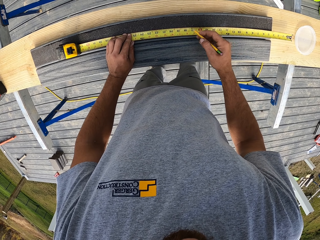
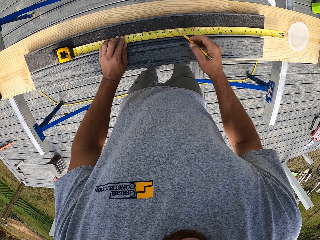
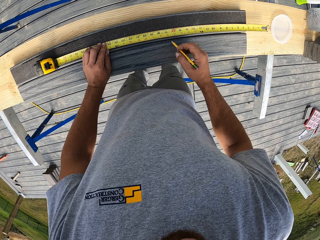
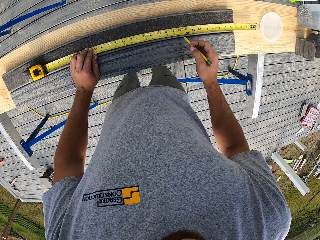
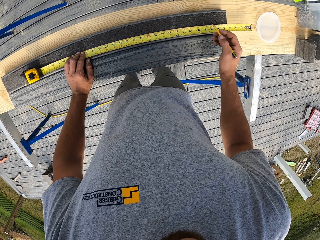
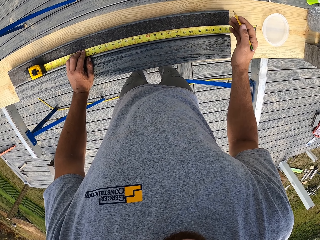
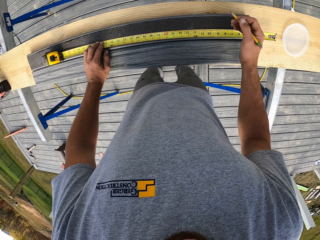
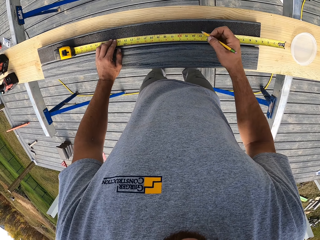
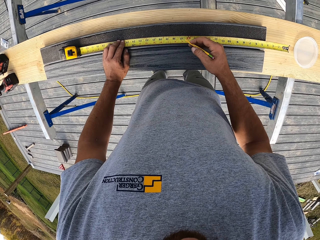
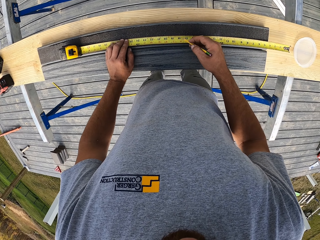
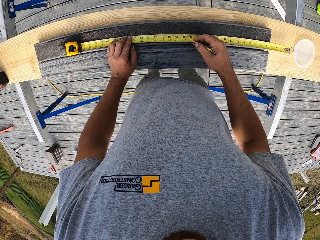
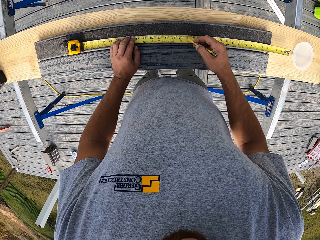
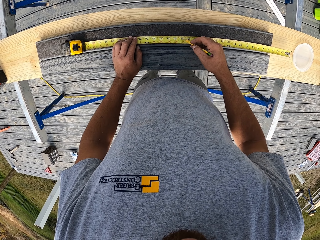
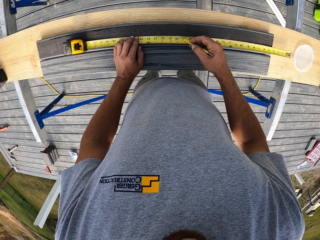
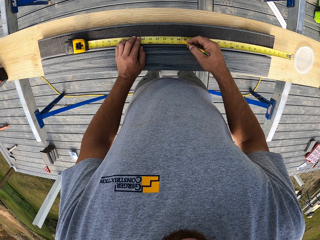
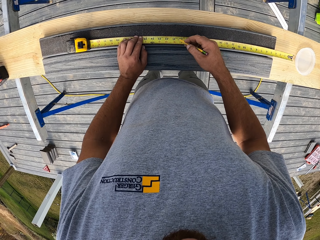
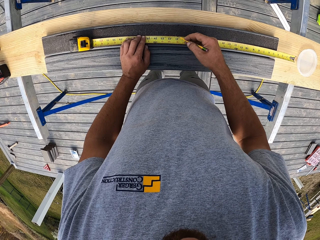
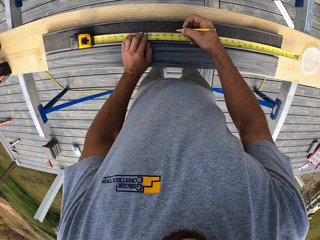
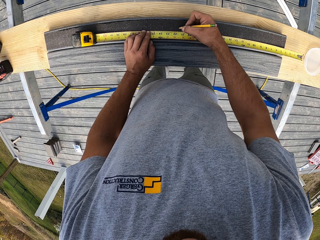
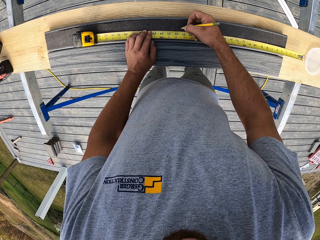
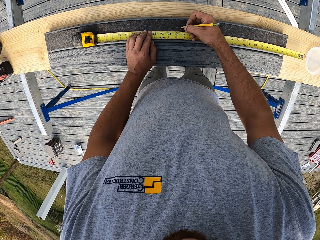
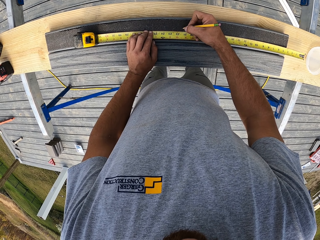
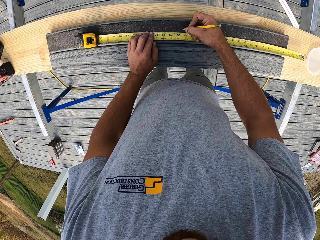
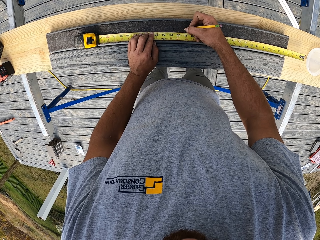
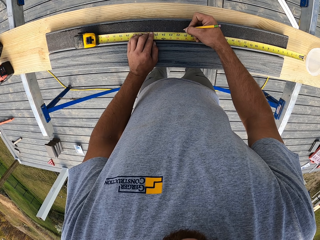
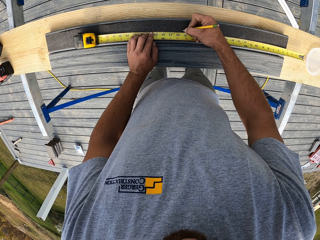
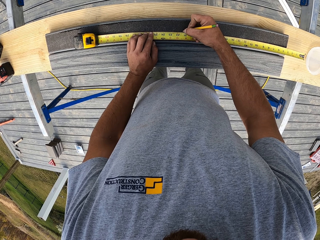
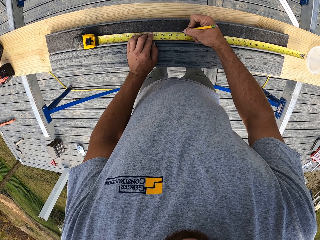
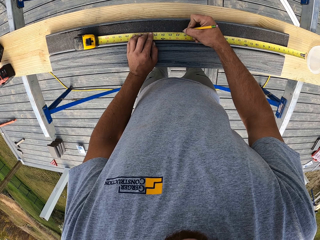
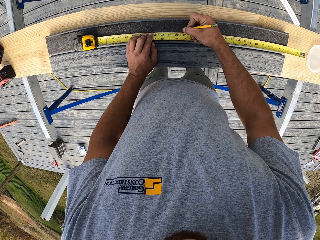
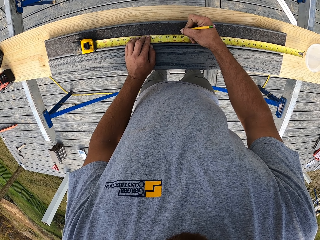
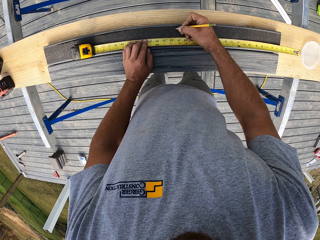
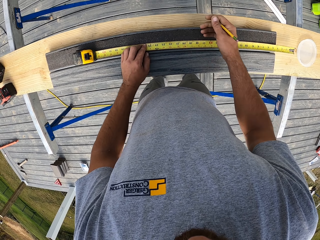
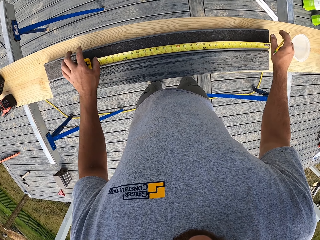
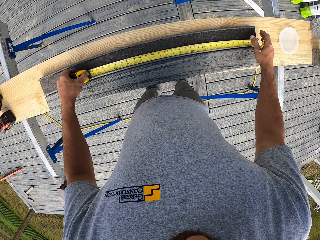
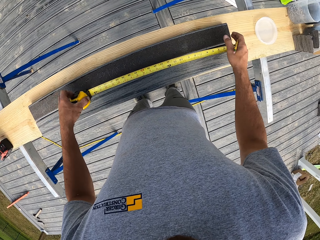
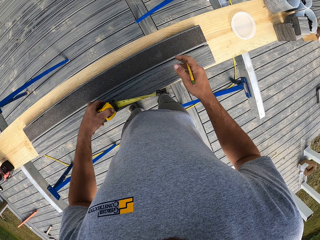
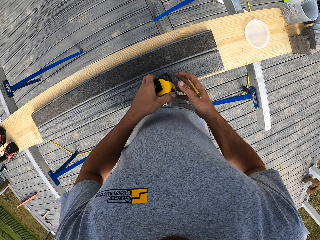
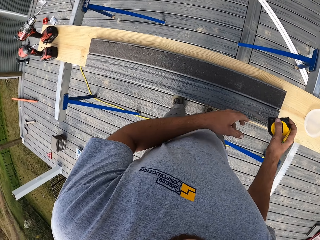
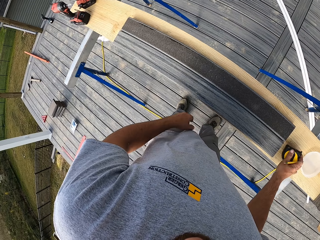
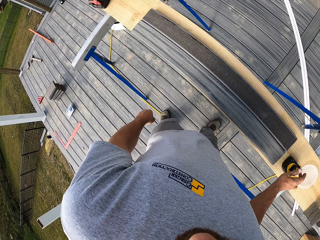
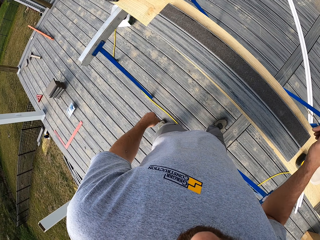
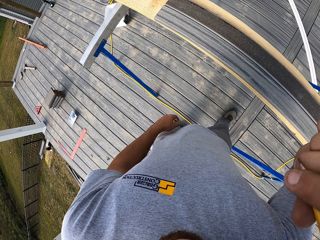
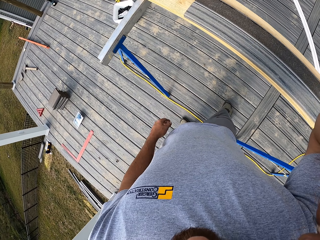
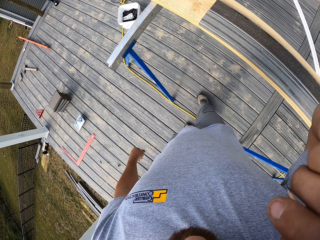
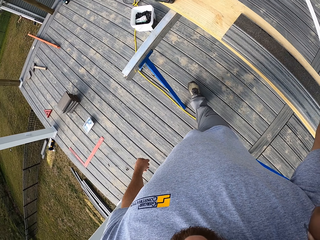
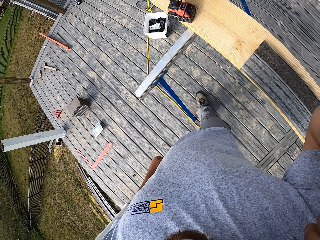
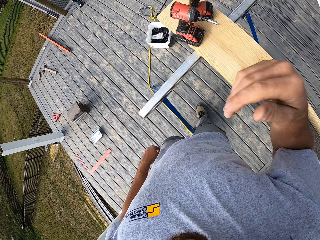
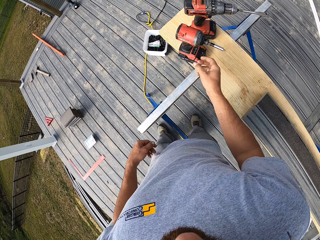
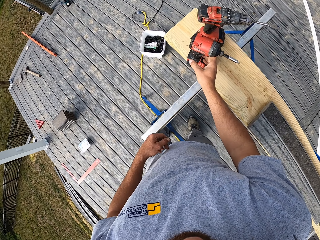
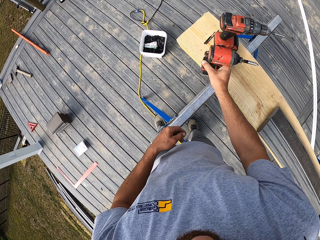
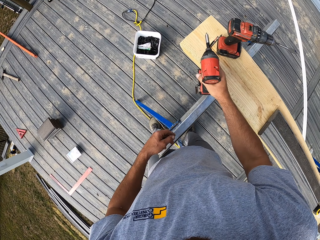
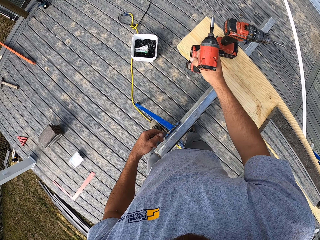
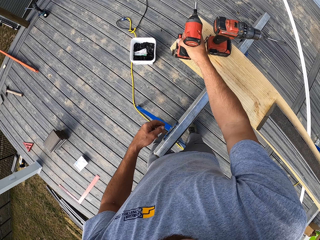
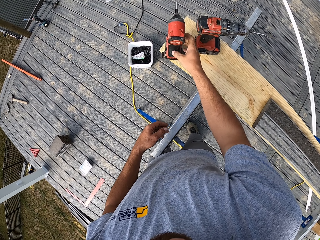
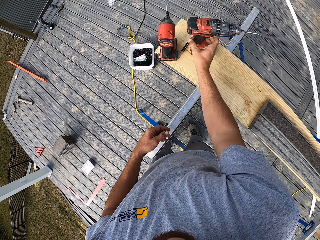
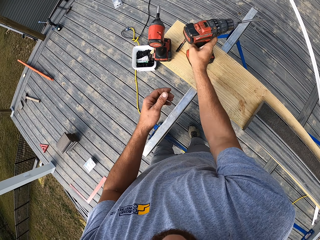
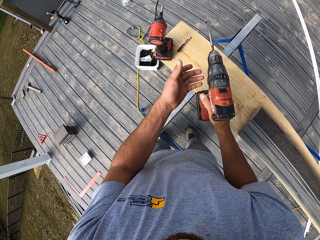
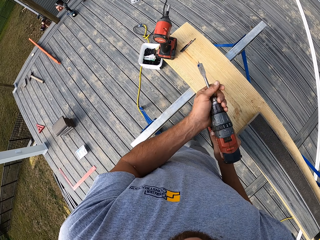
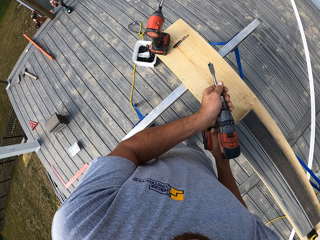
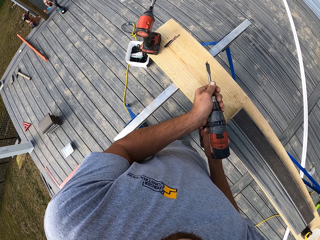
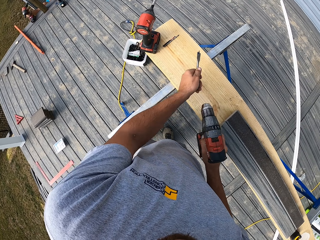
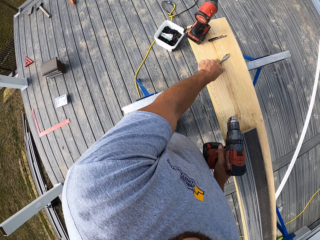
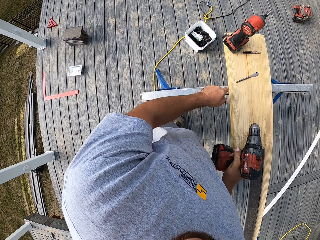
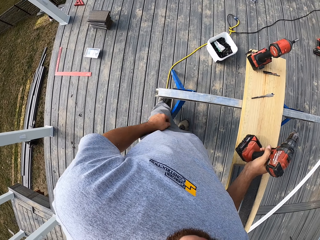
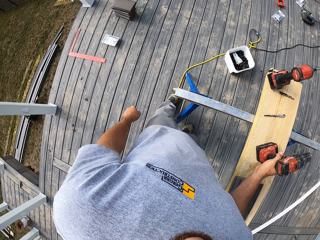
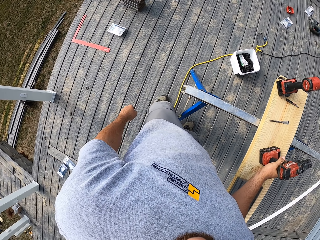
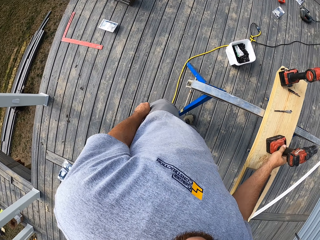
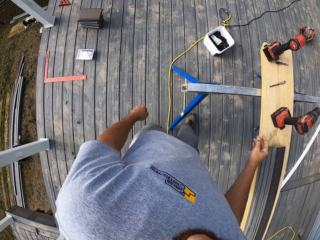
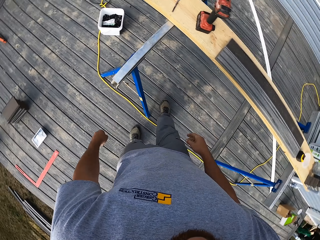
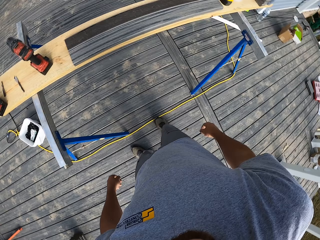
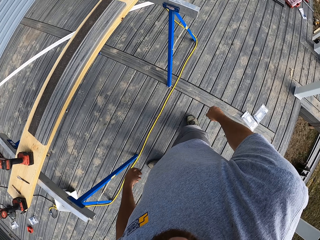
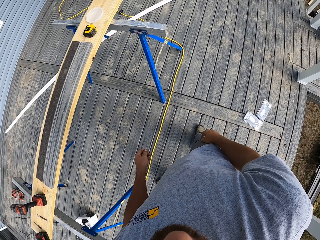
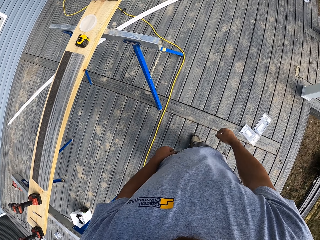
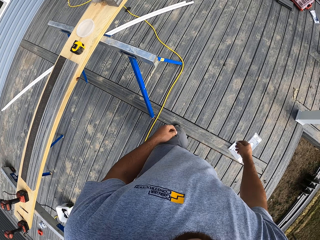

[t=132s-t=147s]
The camera wearer puts a mark on the wood with a pencil. They put the tape measure on the bench. They walk on the floor. They take the power drill from the wood. They put the drill on the bench. They pick up the drill from the bench. They remove the bit or blade from the power drill. They put the blade on the bench. They put the drill on the bench.

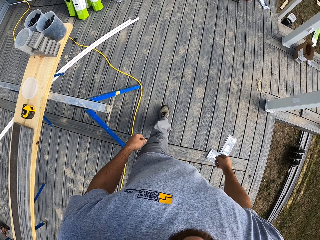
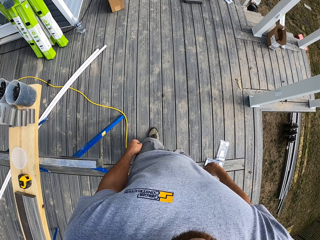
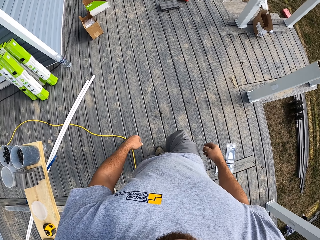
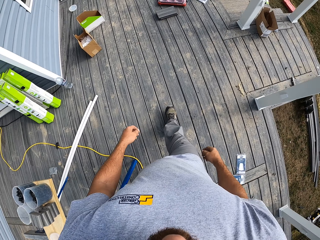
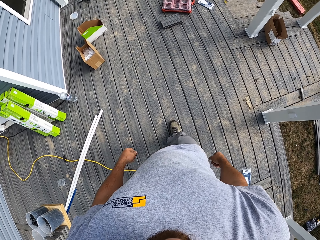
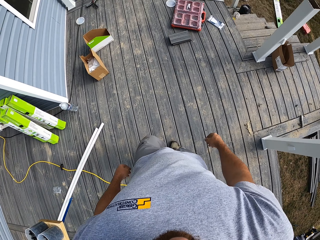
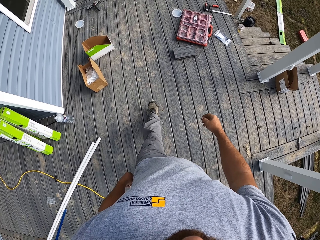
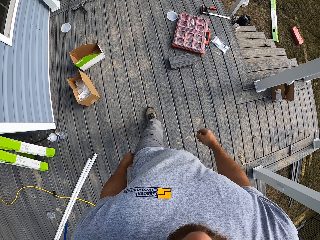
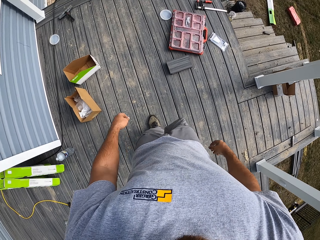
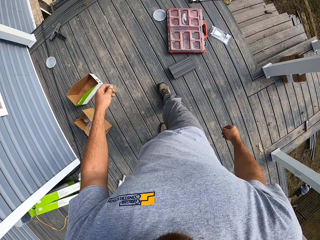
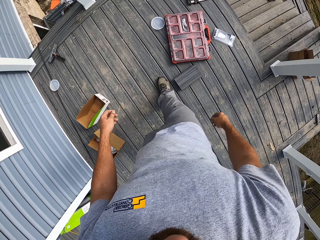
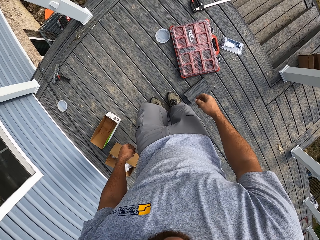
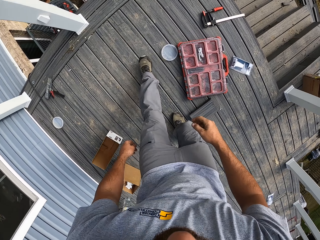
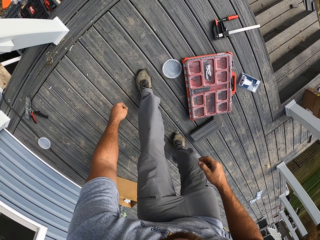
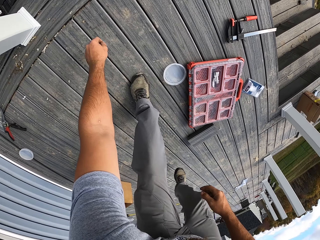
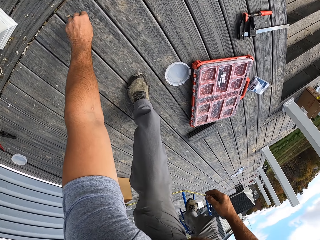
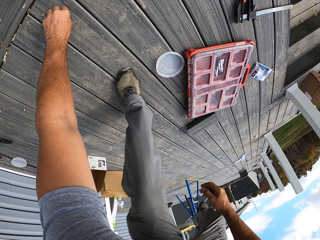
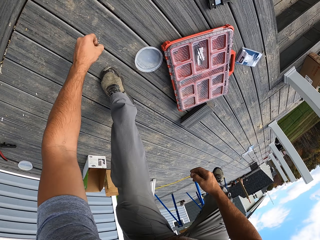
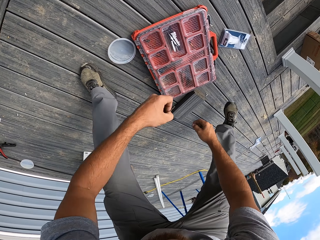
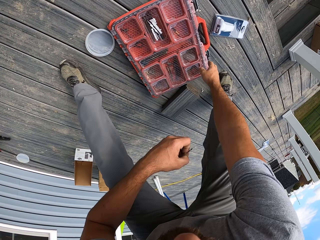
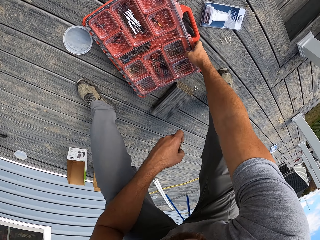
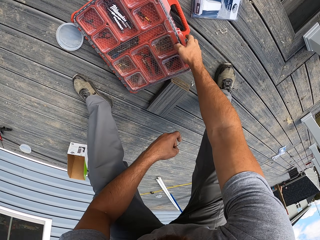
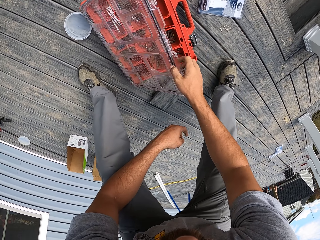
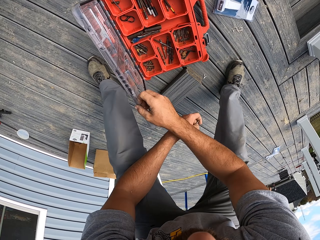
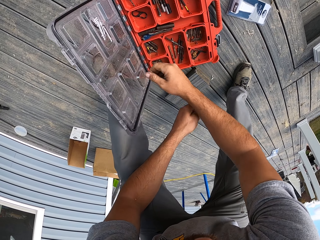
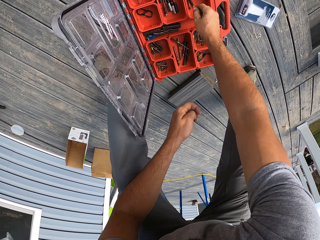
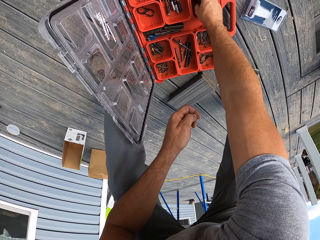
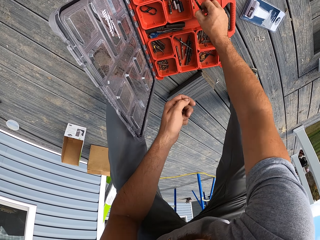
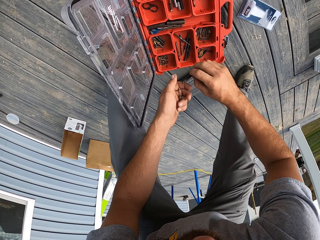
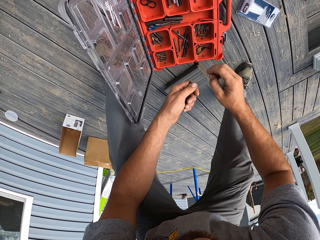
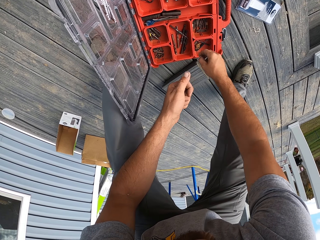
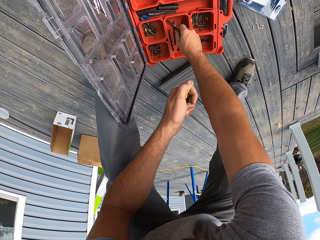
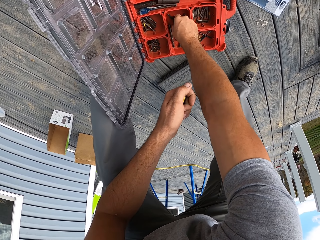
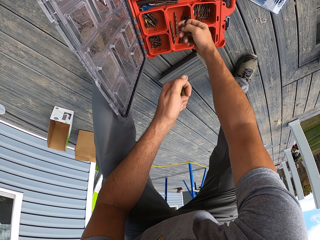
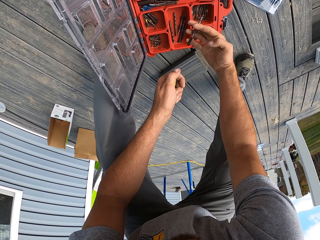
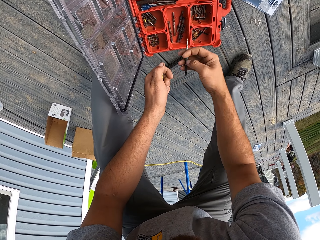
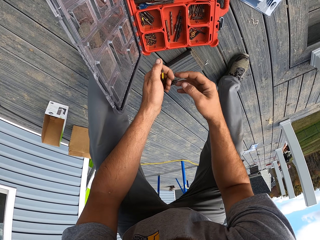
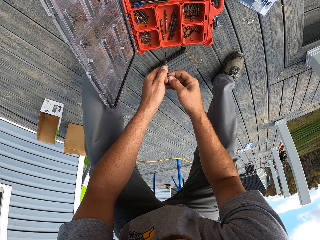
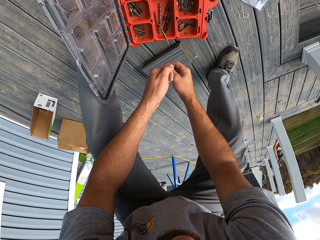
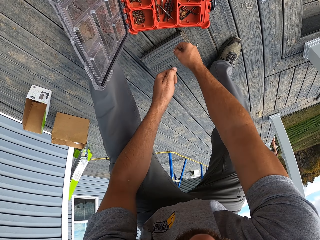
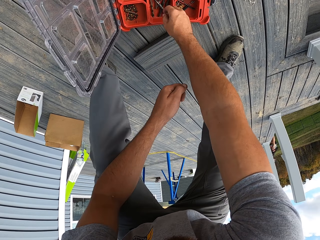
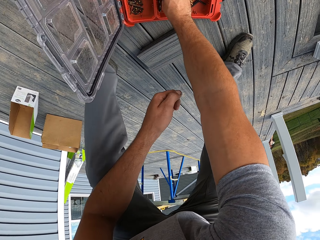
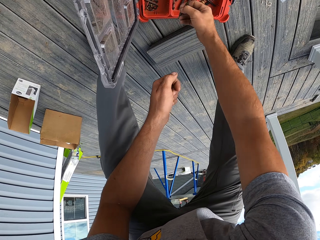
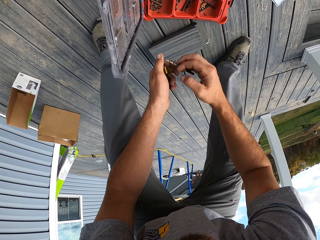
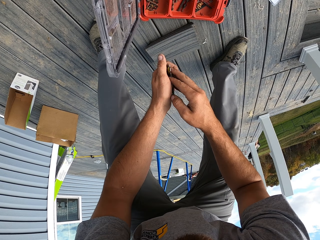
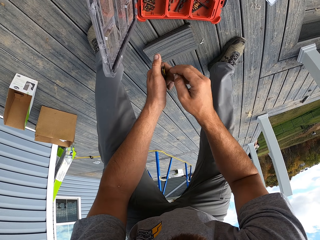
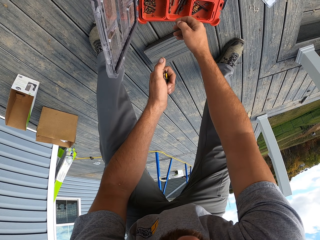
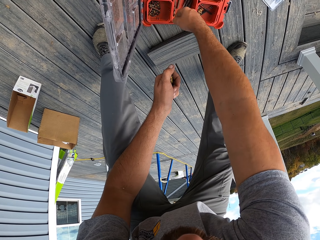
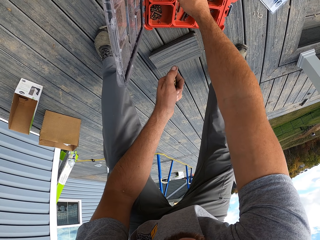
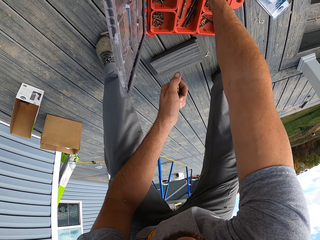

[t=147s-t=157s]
The camera wearer walks on the floor. They pick up a nail from the floor. They open the toolbox. They pick bits from the toolbox.
